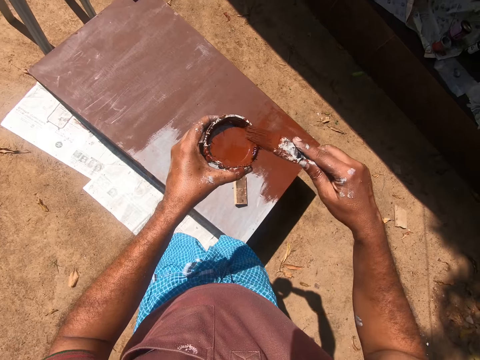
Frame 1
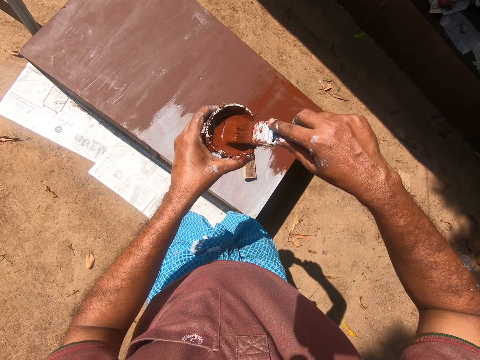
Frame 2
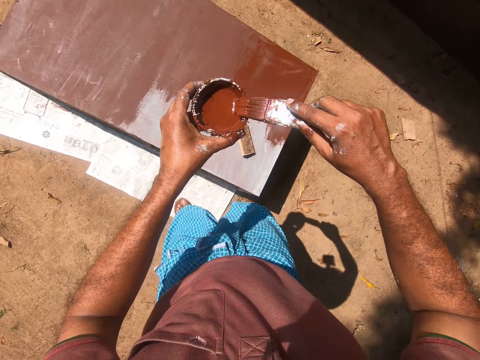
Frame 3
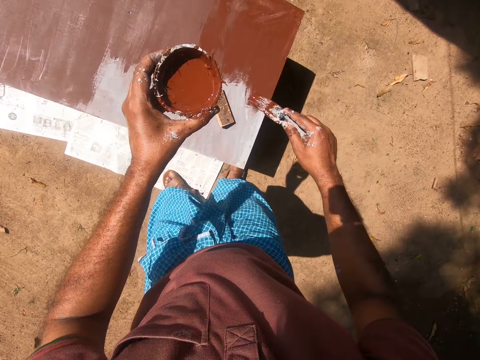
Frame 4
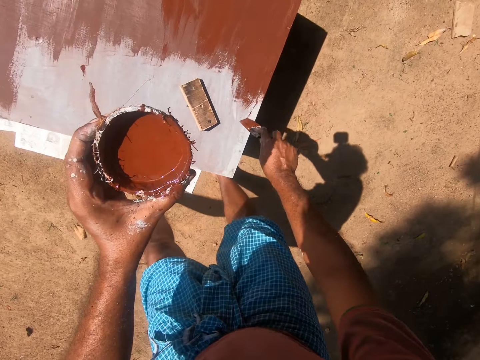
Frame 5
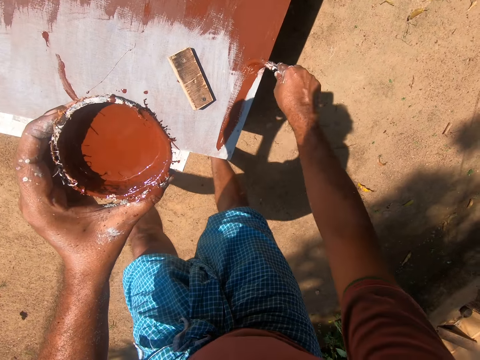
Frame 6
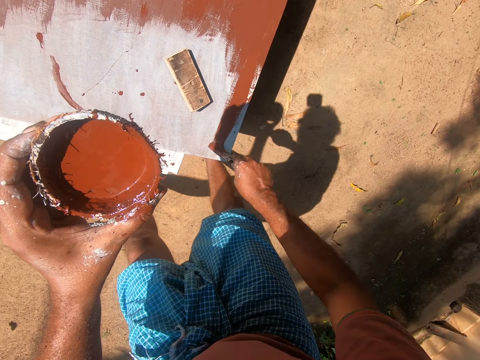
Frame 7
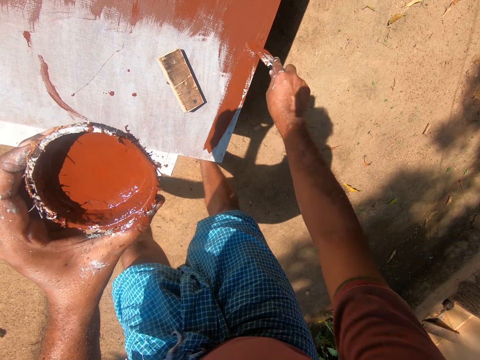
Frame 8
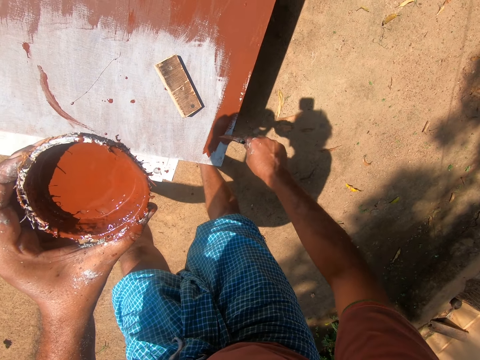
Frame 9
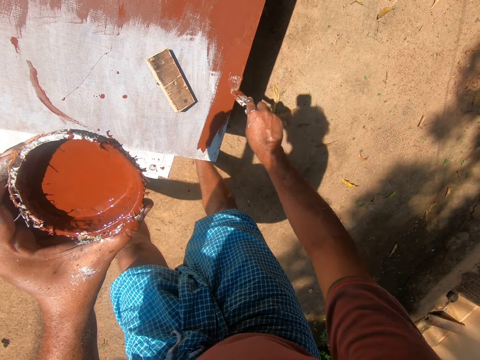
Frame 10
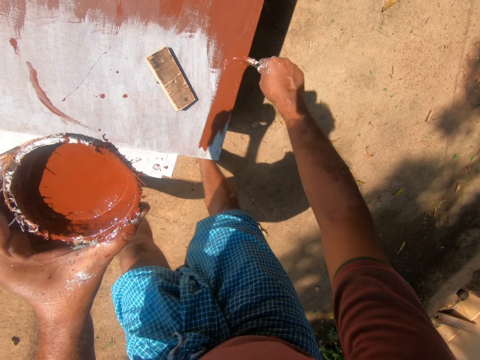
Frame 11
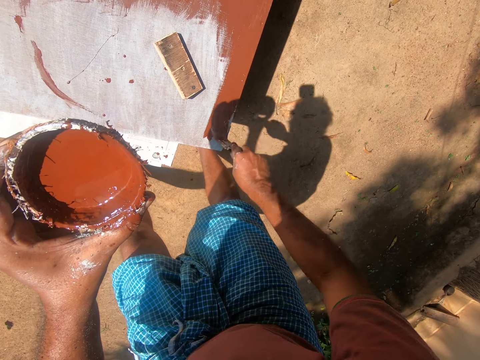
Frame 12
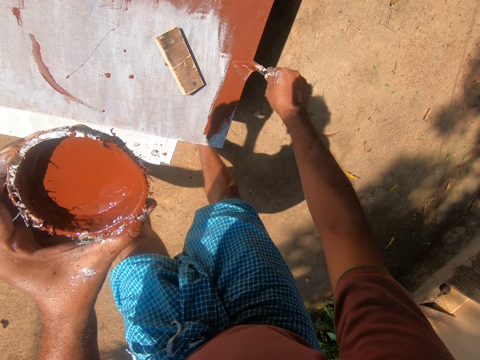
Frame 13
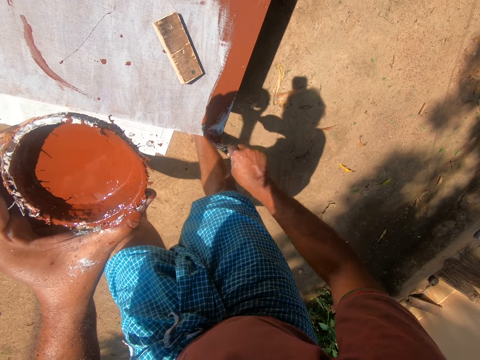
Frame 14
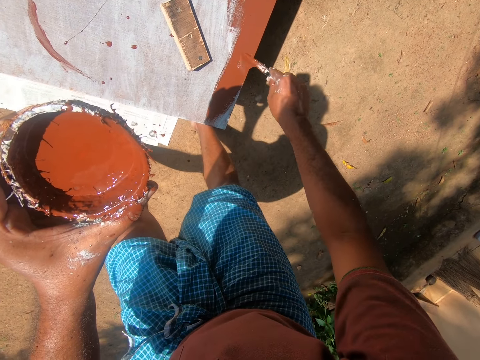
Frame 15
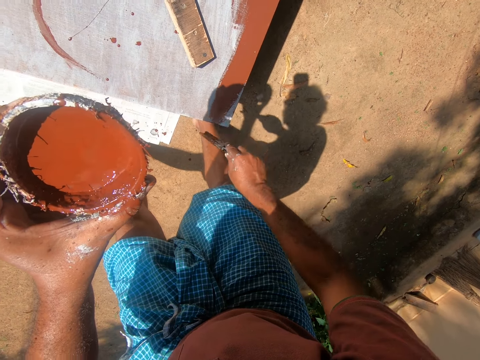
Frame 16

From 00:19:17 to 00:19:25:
The camera wearer dips the paint brush into the container of paint. They paint the cupboard with the paint brush.

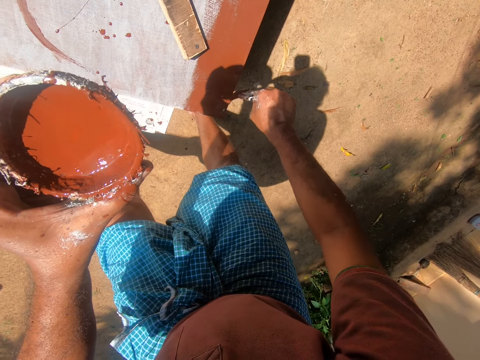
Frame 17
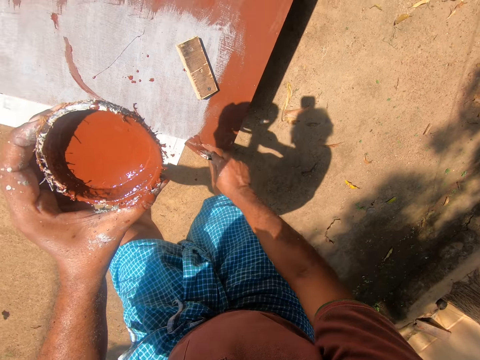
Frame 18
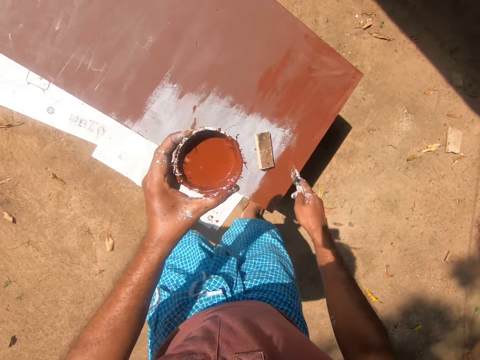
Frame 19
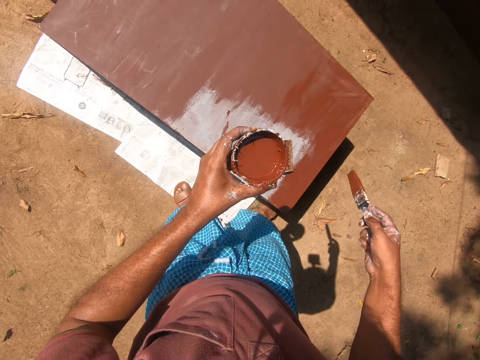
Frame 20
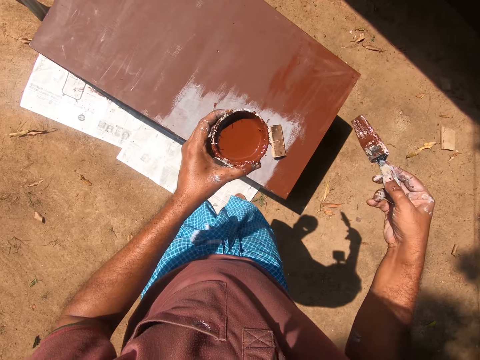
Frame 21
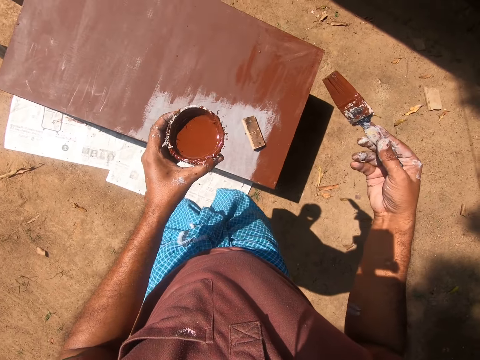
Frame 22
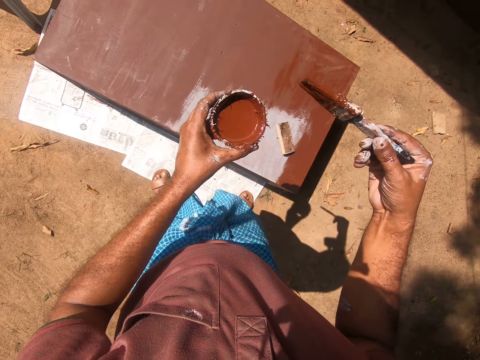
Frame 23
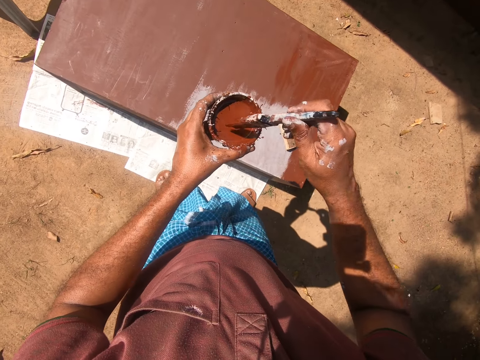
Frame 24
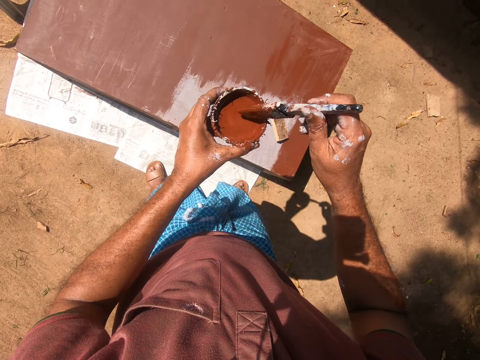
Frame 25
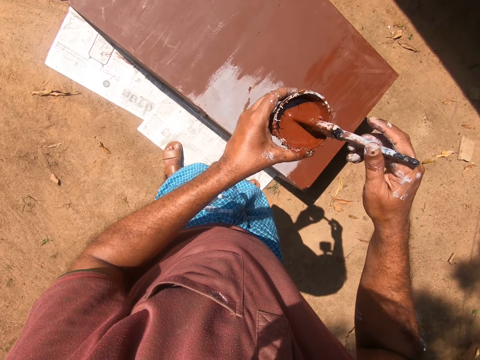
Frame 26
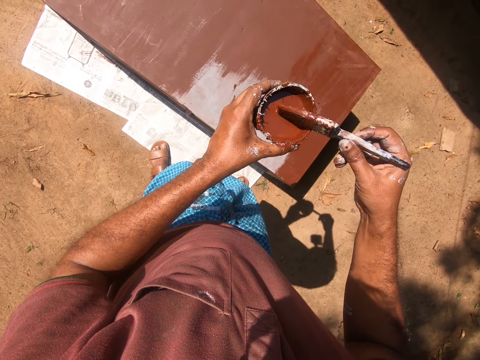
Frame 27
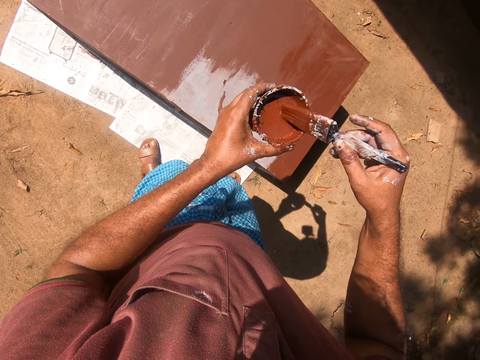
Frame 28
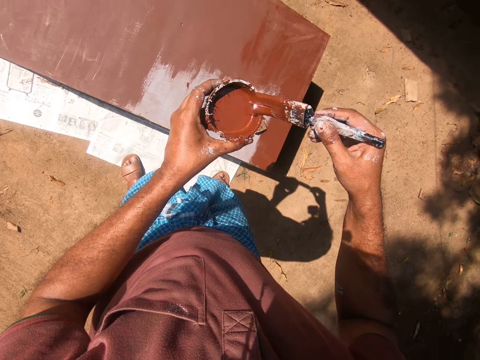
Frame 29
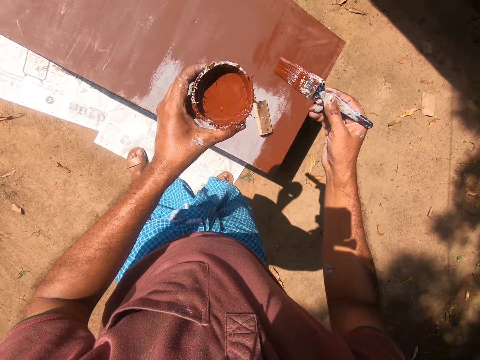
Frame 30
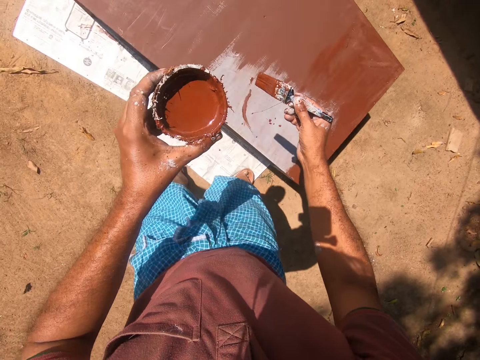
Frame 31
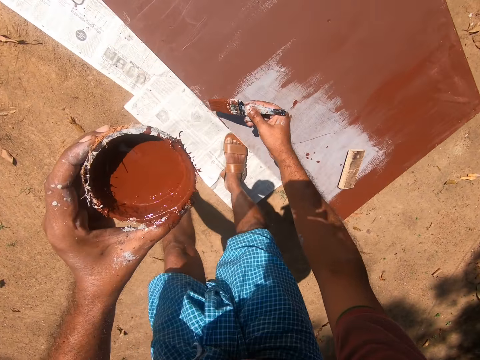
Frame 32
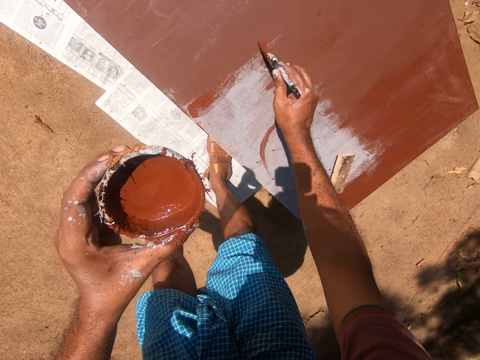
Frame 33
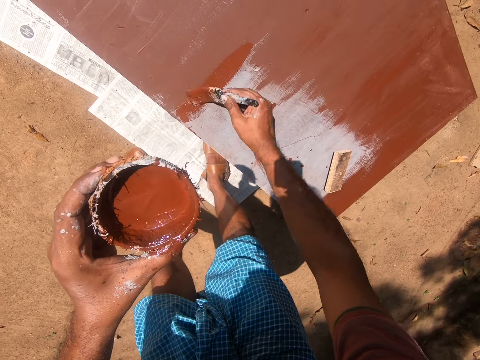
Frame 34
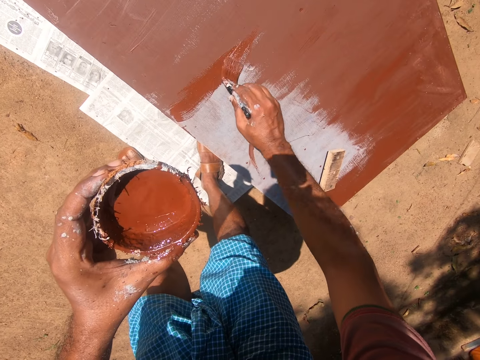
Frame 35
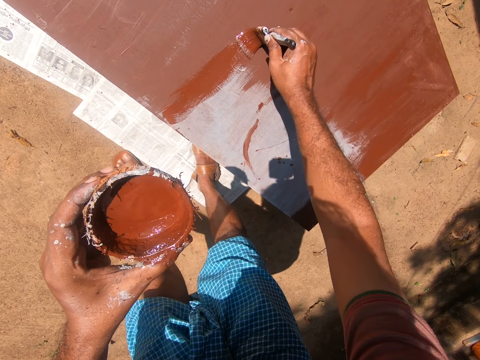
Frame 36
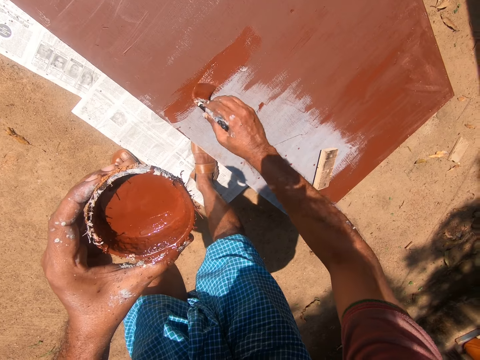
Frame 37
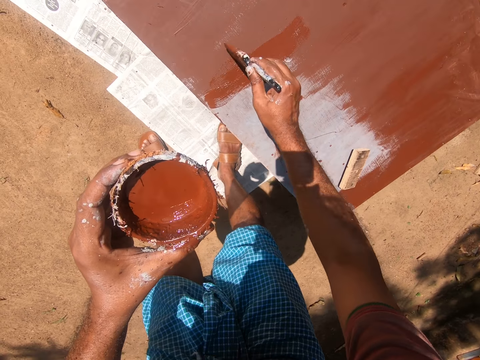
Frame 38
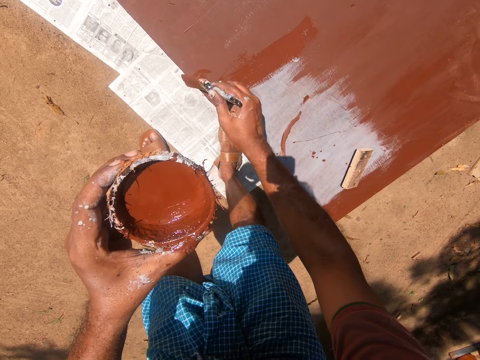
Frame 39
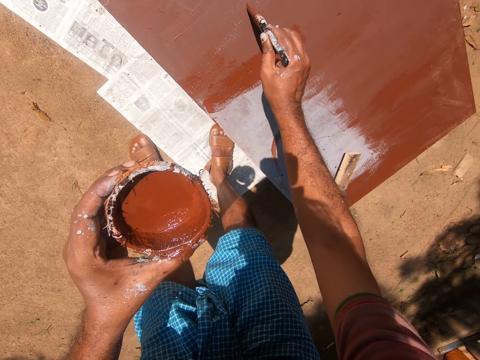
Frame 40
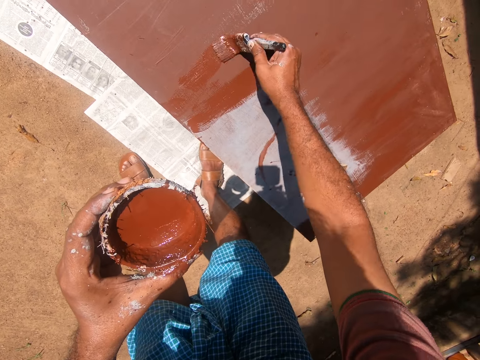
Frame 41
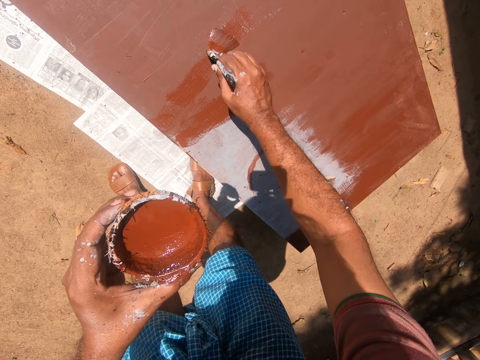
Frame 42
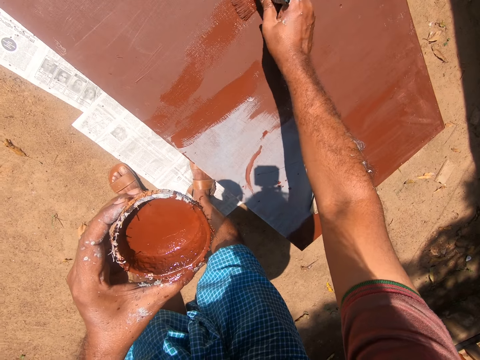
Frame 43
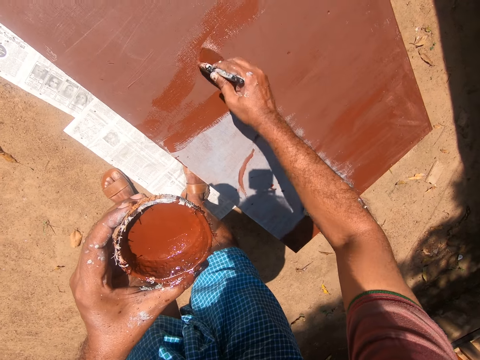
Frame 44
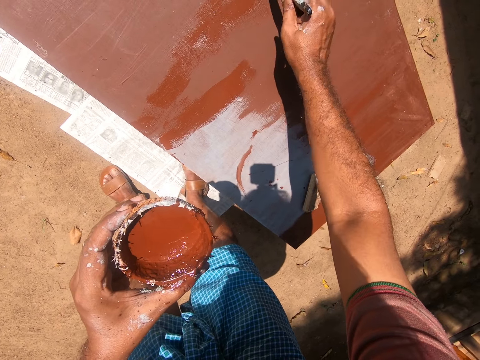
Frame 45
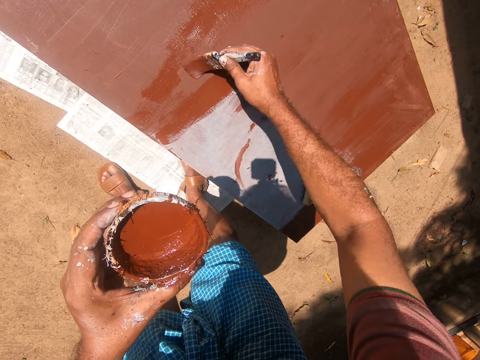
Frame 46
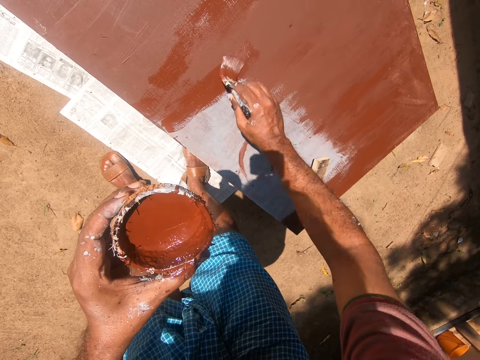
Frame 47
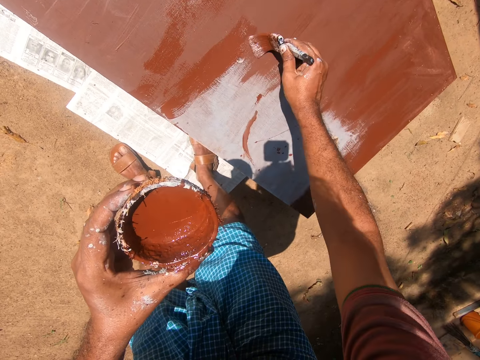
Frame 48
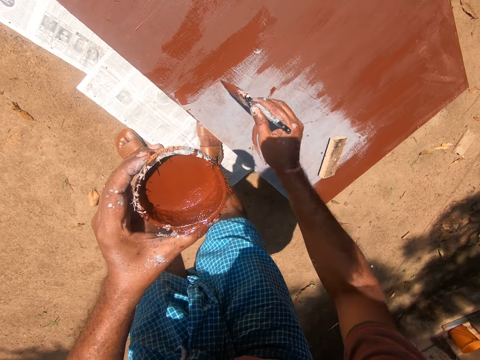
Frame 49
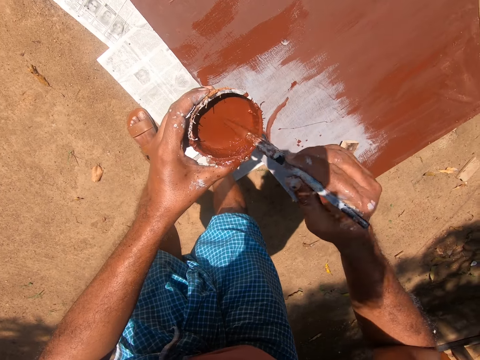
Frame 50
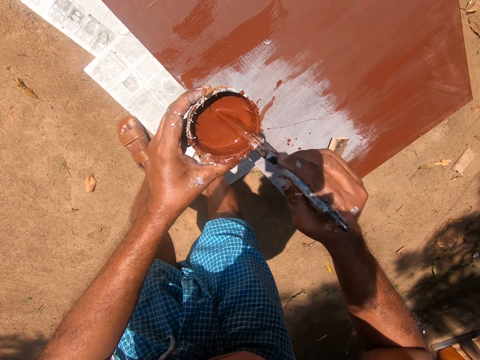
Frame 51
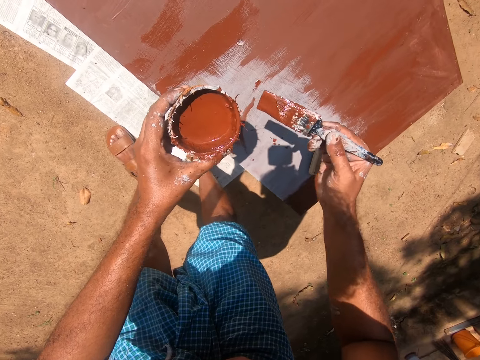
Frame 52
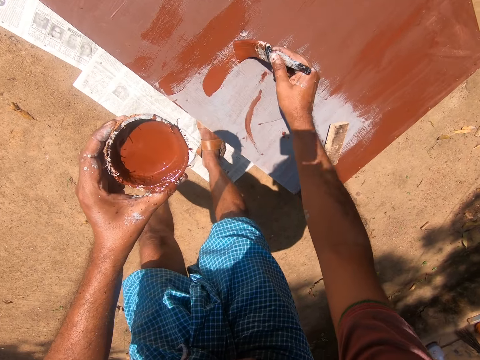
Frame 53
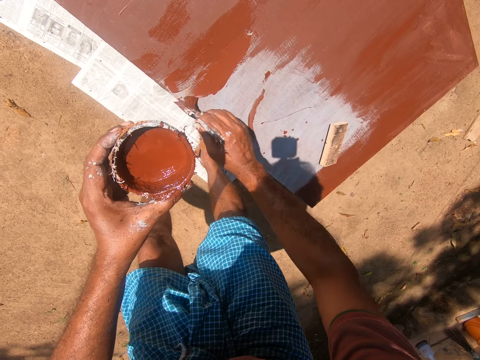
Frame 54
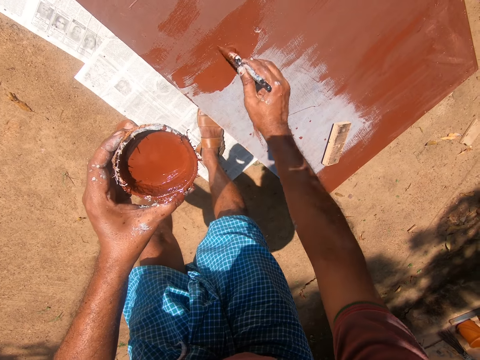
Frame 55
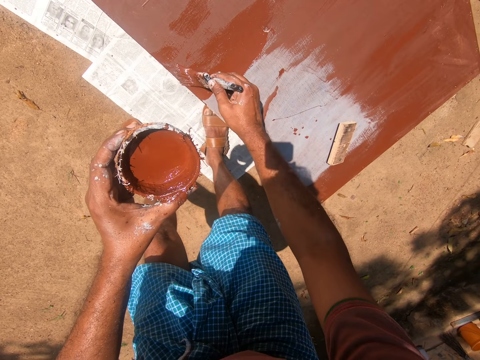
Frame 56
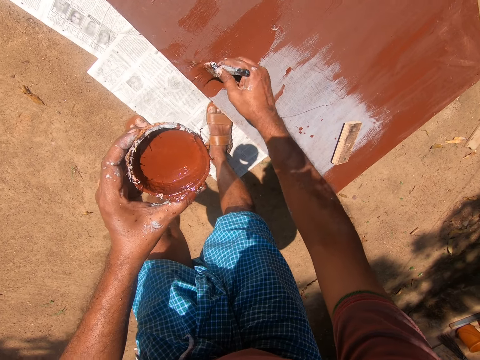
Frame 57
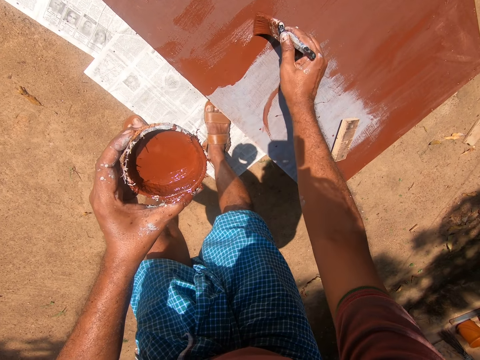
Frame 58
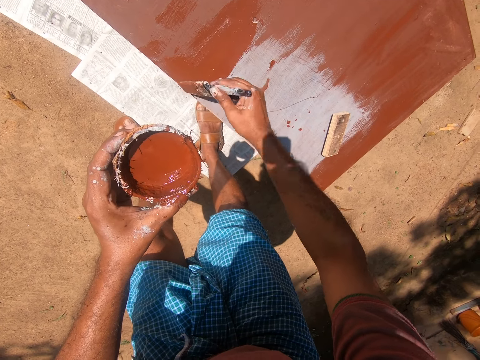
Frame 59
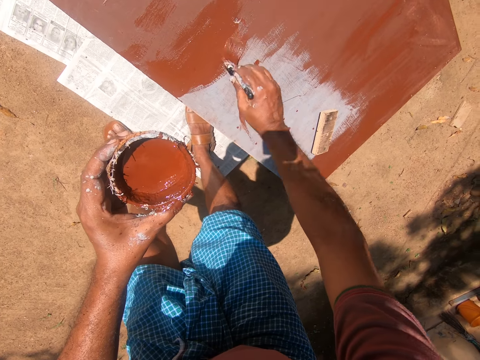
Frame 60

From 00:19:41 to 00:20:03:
The camera wearer lifts the painting brush. They dip the paint brush into the container of paint. They paint the cupboard with the paint brush. They dip the paint brush into the container of paint. They paint the cupboard with the paint brush.
